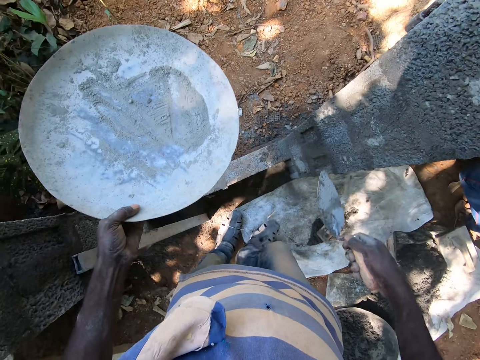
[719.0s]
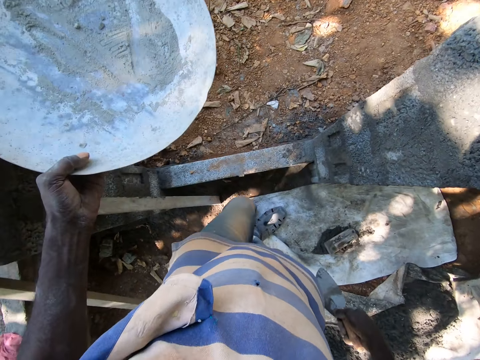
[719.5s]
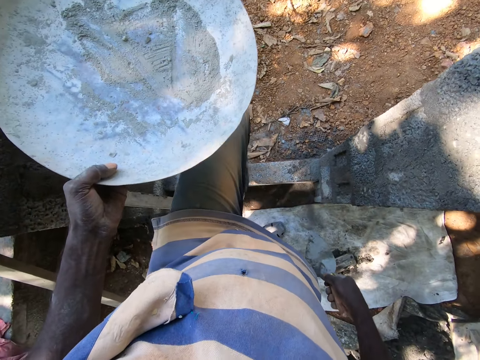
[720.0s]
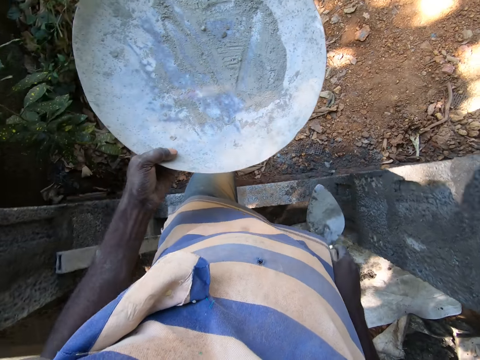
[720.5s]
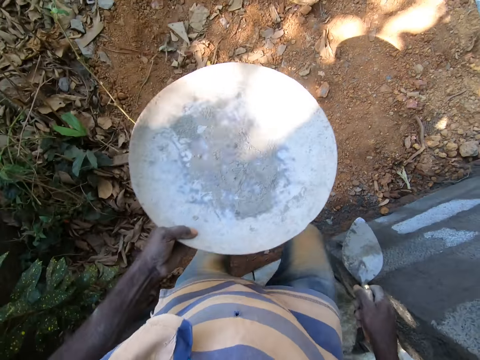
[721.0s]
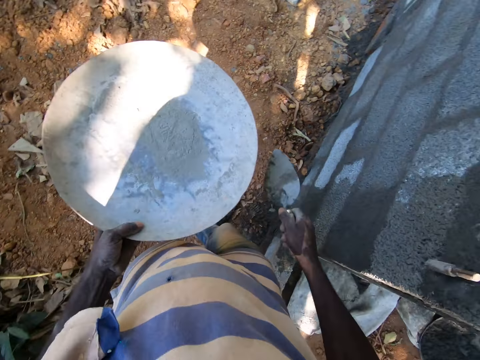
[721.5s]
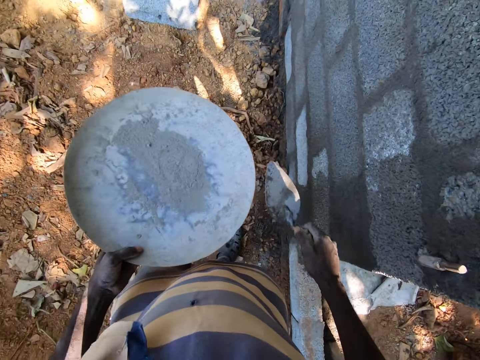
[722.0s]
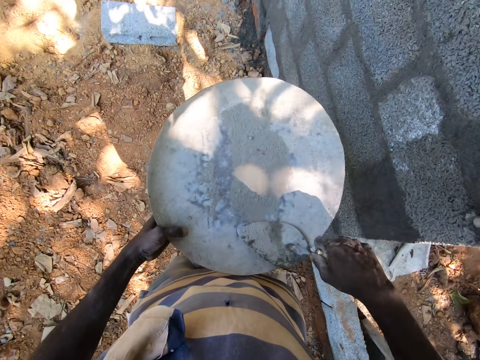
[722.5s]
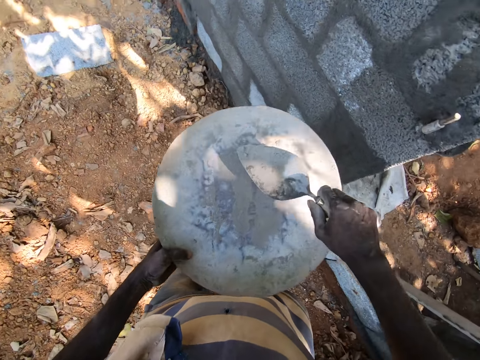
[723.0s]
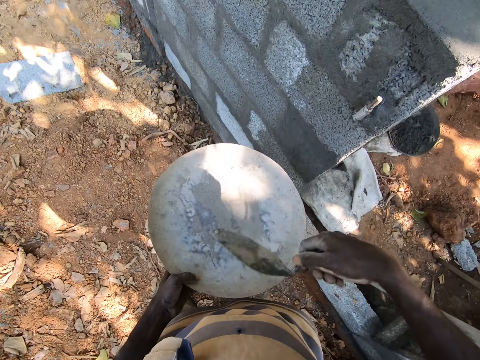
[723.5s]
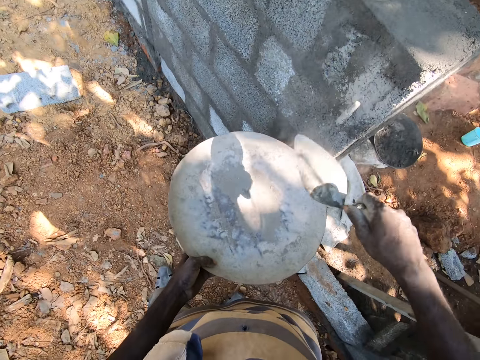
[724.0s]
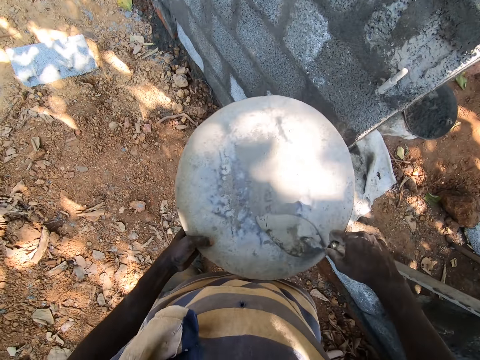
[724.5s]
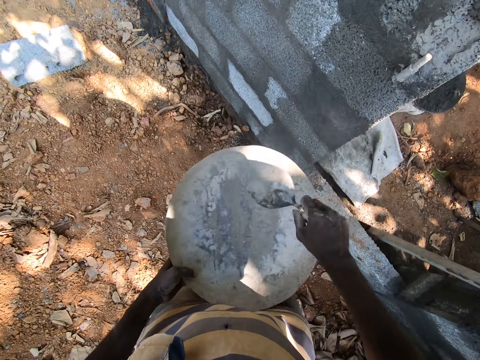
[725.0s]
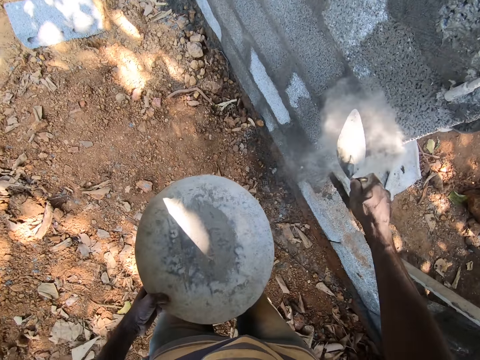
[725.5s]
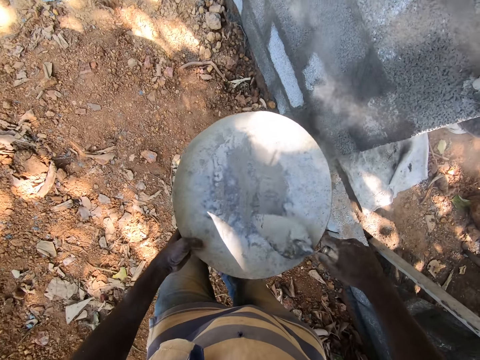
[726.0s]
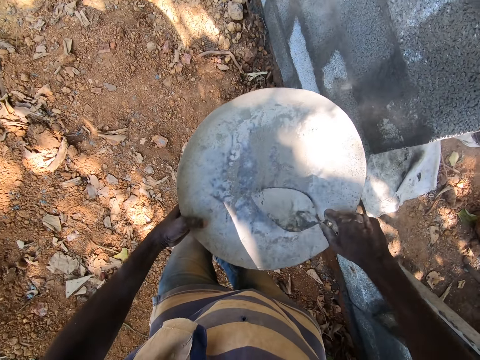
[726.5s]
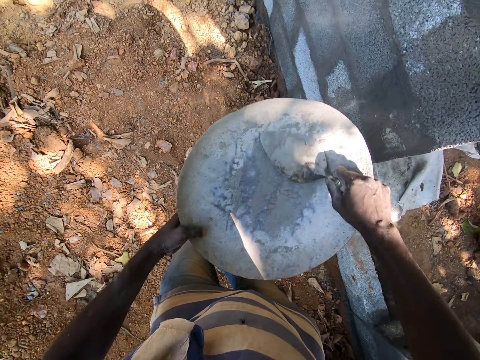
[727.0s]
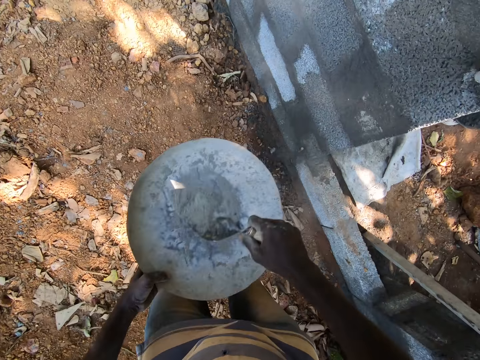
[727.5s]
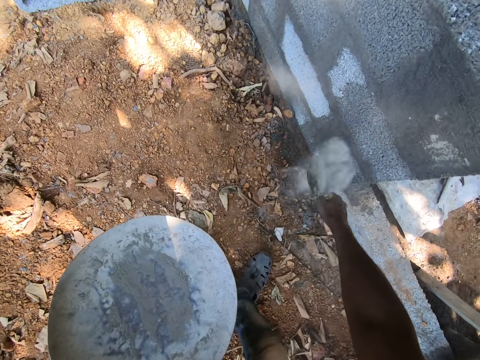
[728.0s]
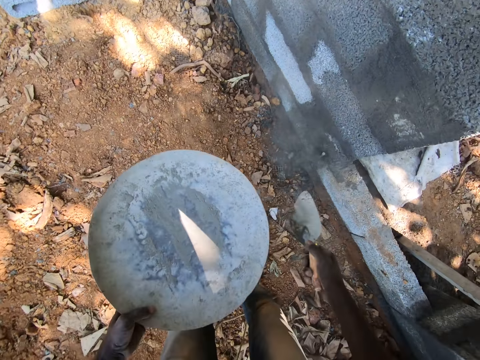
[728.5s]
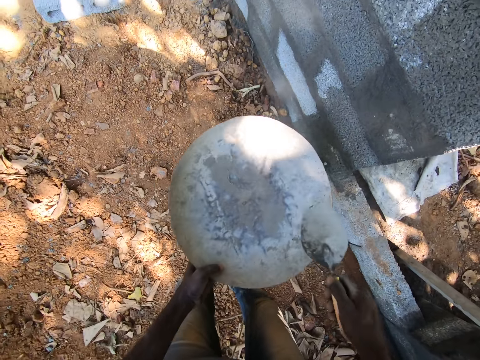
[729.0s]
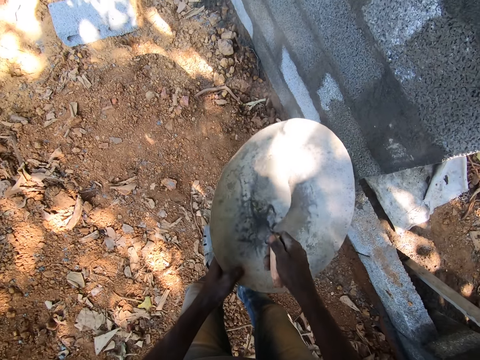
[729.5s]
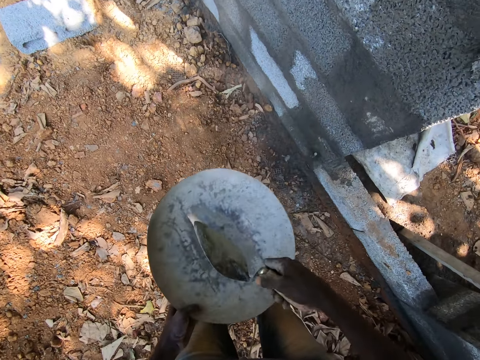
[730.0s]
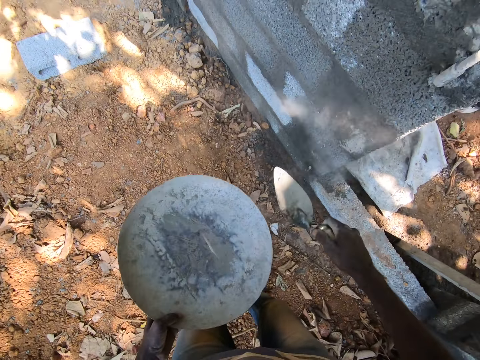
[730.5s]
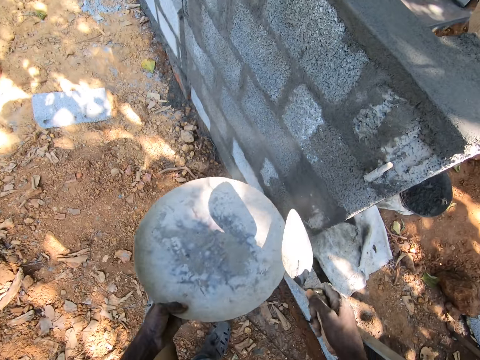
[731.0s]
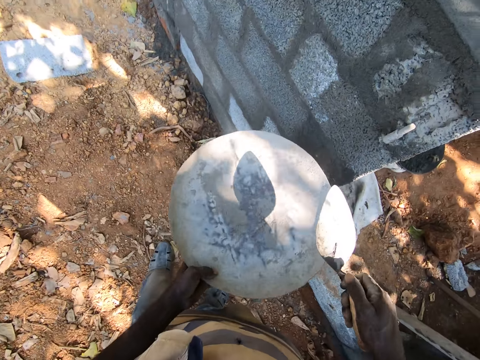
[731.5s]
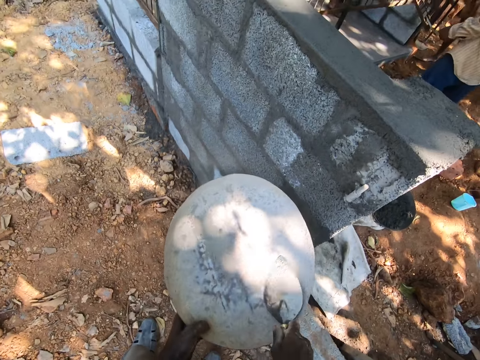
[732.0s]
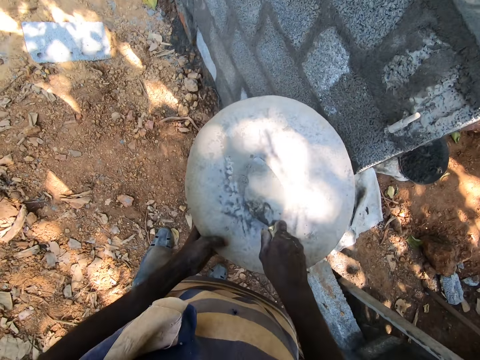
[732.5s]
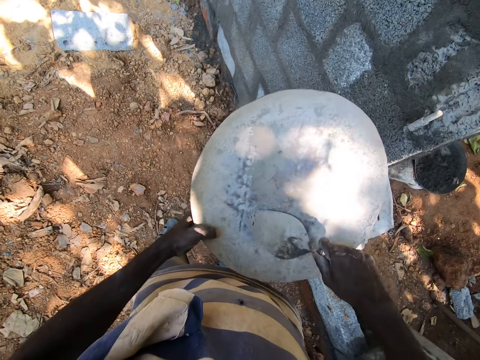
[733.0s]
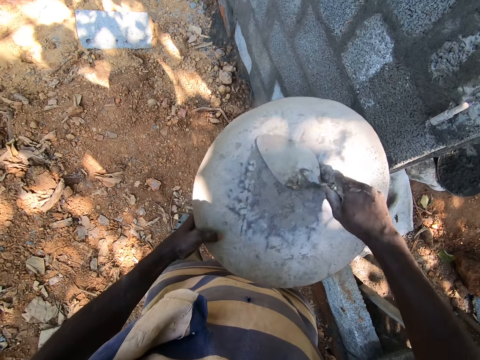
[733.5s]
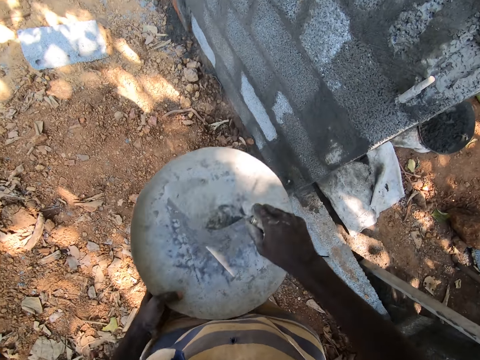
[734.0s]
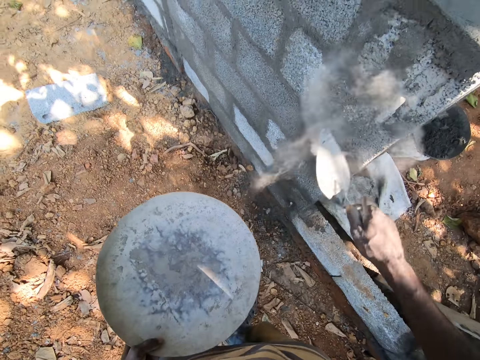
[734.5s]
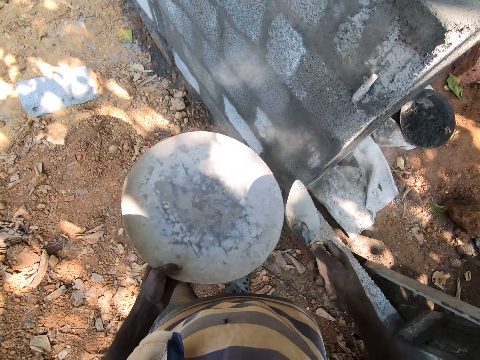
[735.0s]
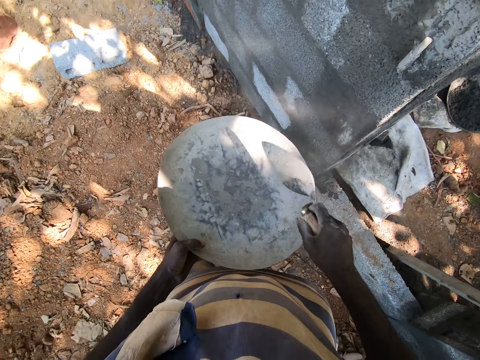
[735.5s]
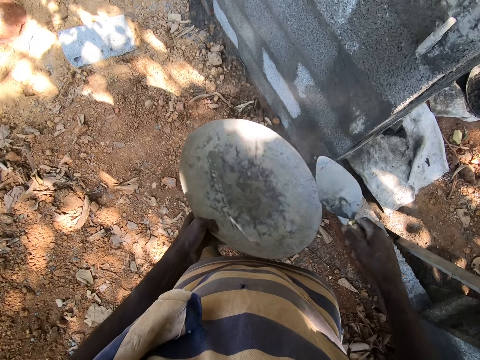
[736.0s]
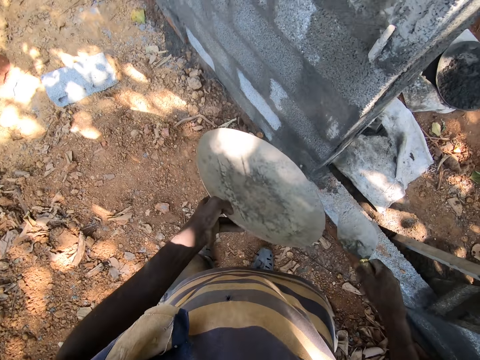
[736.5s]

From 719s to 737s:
The camera wearer hits the hand trowel on the wall with his right hand. He walks around the construction site. He shakes the head pan of cement in his left hand. He scoops cement from the head pan in his left hand with the hand trowel in his right hand. He pours cement on the wall with the hand trowel in his right hand. He scoops cement from the head pan in his left hand with the hand trowel in his right hand. He pours cement on the wall with the hand trowel in his right hand. He scoops cement from the head pan in his left hand with the hand trowel in his right hand. He pours cement on the wall with the hand trowel in his right hand. He shakes the head pan of cement in his left hand. He scoops cement from the head pan in his left hand with the hand trowel in his right hand. He pours cement on the wall with the hand trowel in his right hand. He shakes the head pan of cement in his left hand. He scoops cement from the head pan in his left hand with the hand trowel in his right hand. He pours cement on the wall with the hand trowel in his right hand.

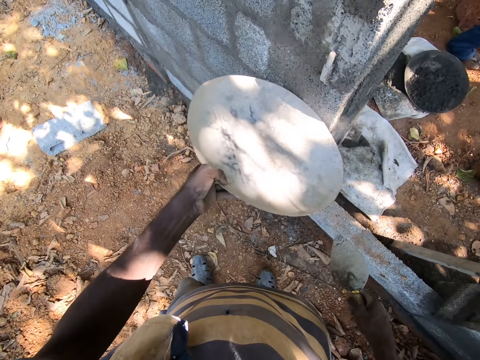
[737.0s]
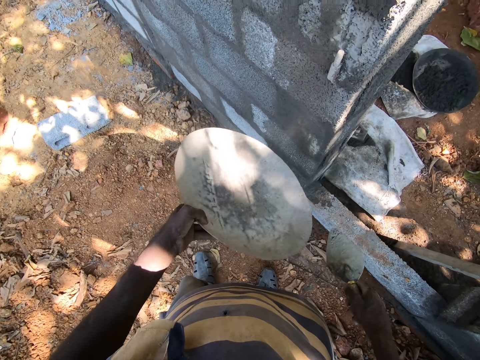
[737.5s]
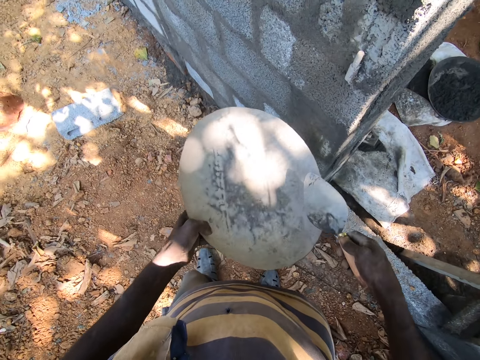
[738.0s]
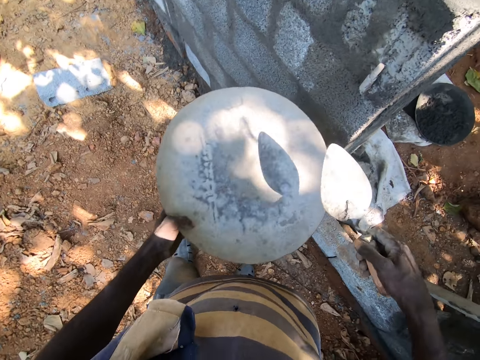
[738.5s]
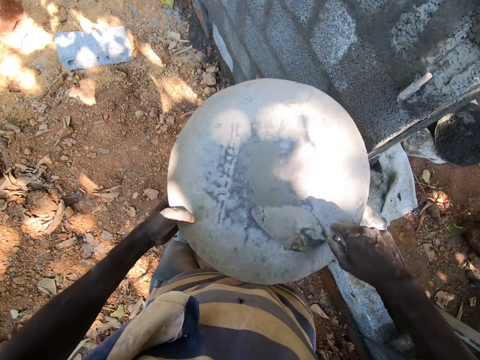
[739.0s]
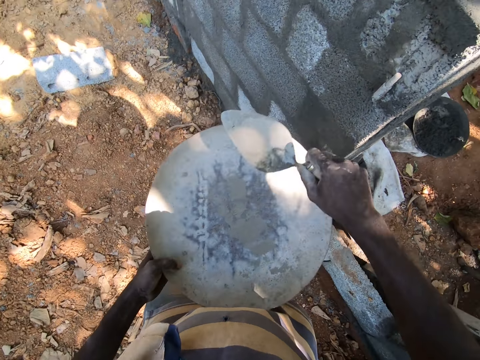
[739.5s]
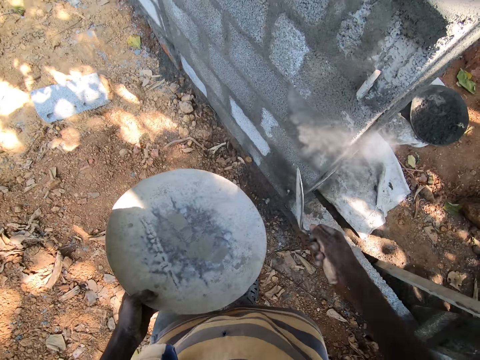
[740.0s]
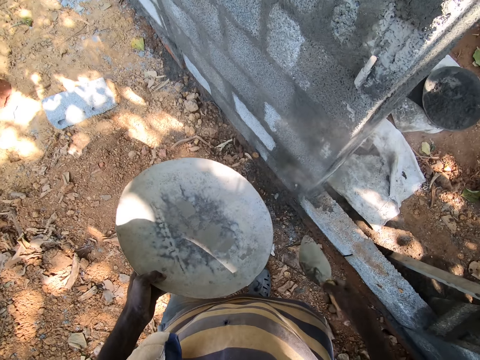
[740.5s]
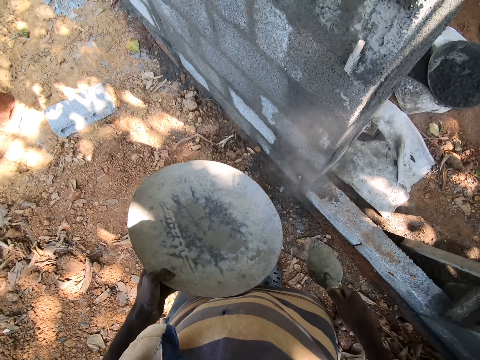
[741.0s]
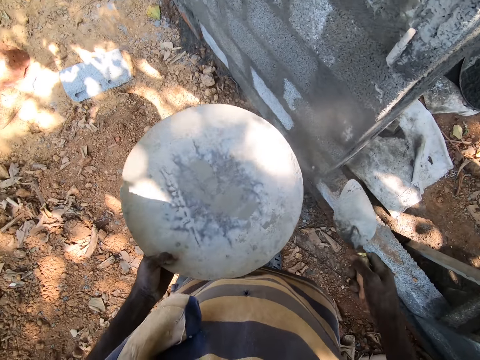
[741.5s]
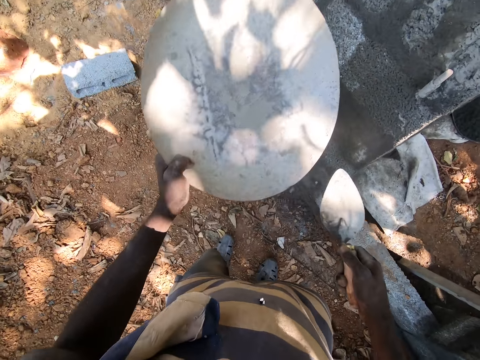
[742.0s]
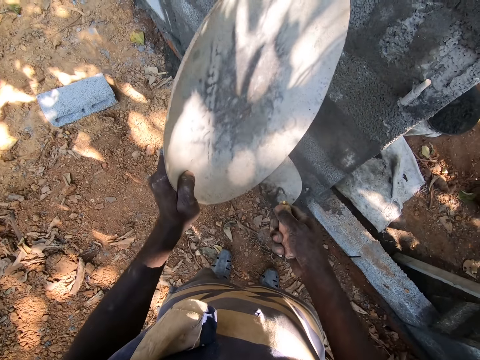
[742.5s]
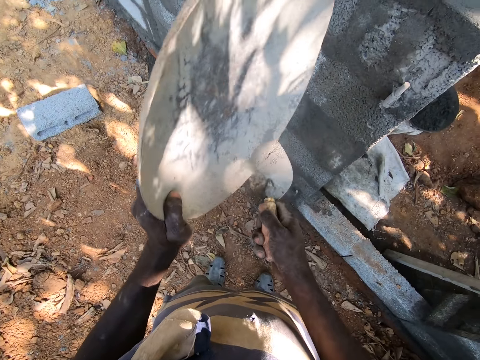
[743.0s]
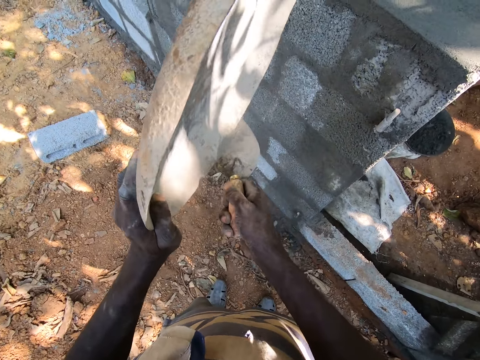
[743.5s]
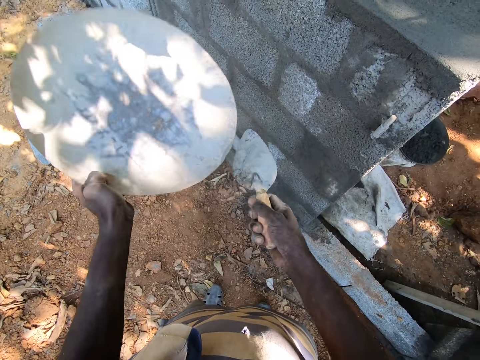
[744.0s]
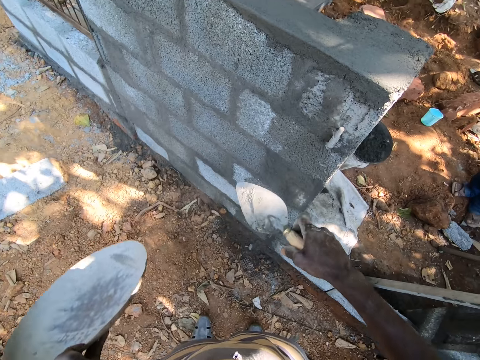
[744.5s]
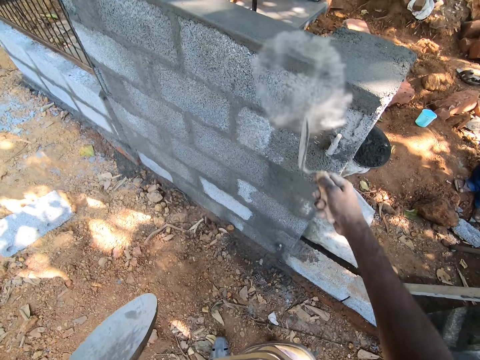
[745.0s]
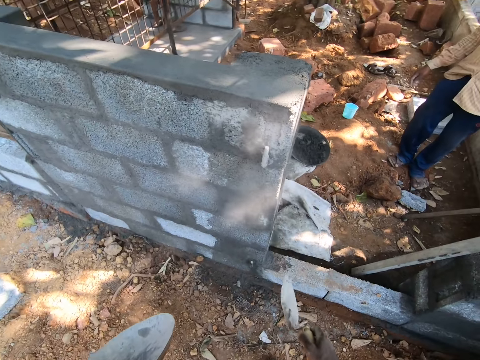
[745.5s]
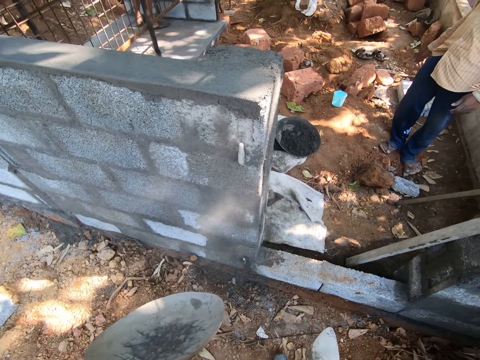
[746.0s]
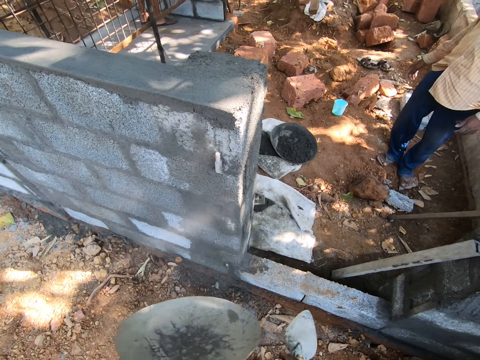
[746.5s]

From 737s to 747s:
The camera wearer pours cement on the wall from the head pan in his left hand. He shakes the head pan of cement in his left hand. He scoops cement from the head pan in his left hand with the hand trowel in his right hand. He pours cement on the wall with the hand trowel in his right hand. He shakes the concrete pan. He pours cement in the hand trowel in his right hand from the head pan in his left hand. He scoops the cement. He pours cement on the wall with the hand trowel in his right hand.
